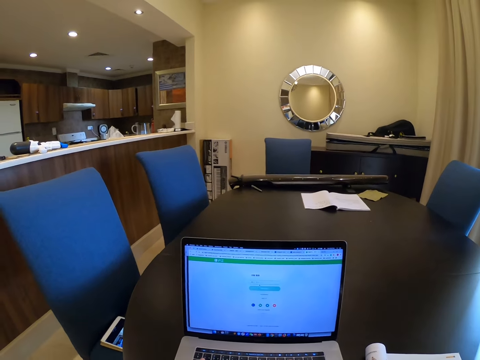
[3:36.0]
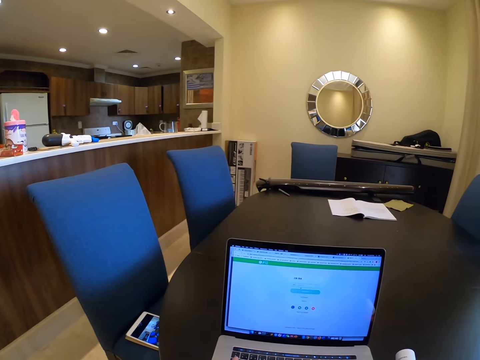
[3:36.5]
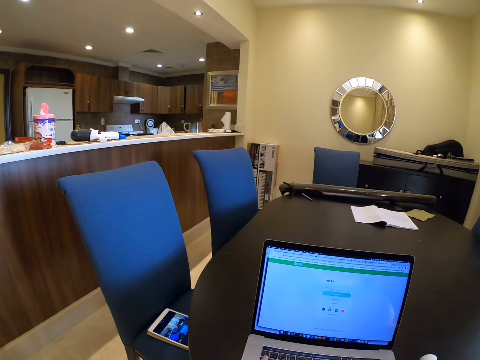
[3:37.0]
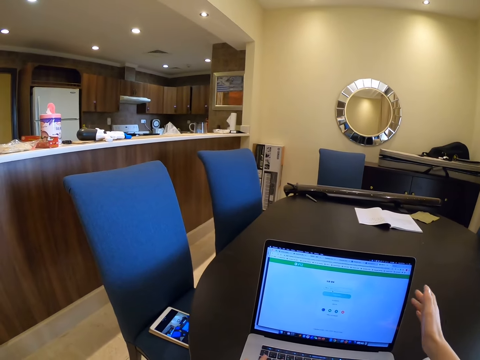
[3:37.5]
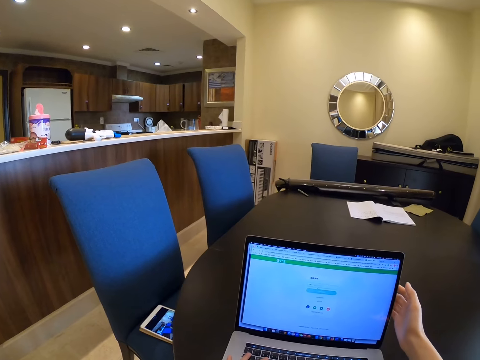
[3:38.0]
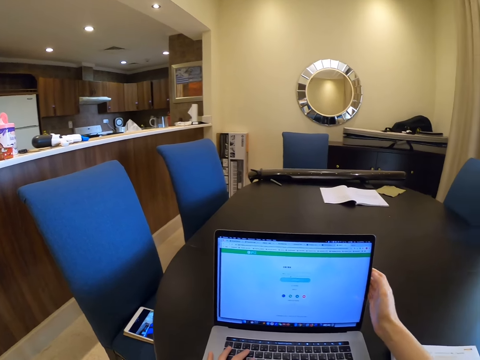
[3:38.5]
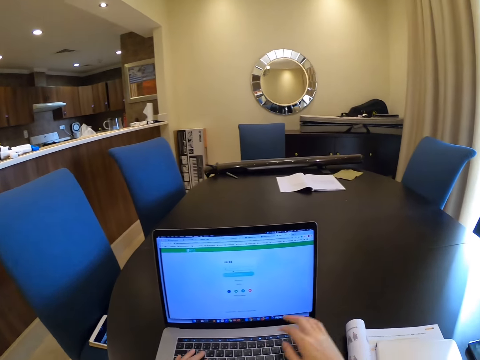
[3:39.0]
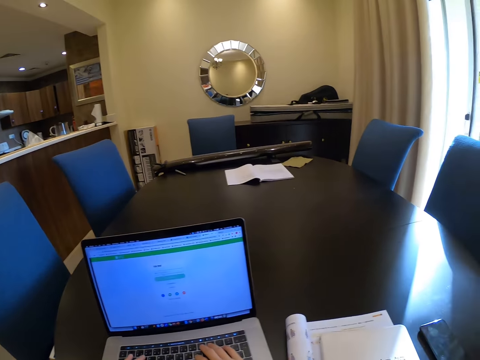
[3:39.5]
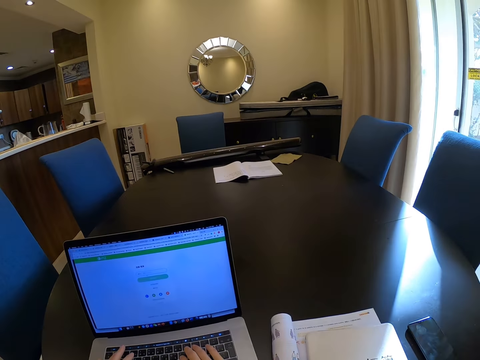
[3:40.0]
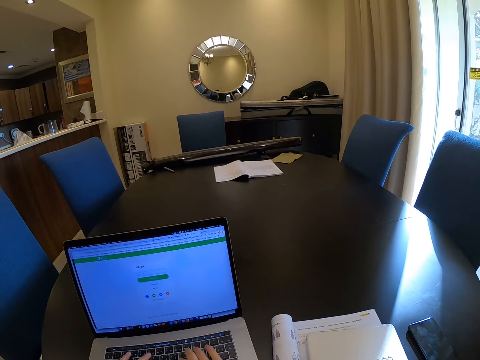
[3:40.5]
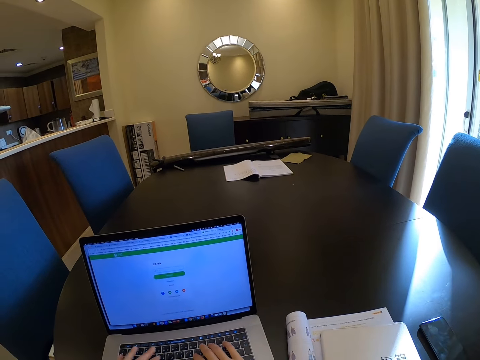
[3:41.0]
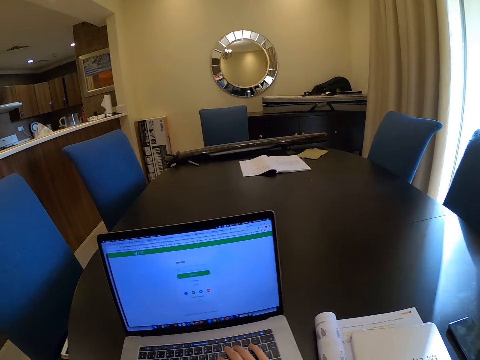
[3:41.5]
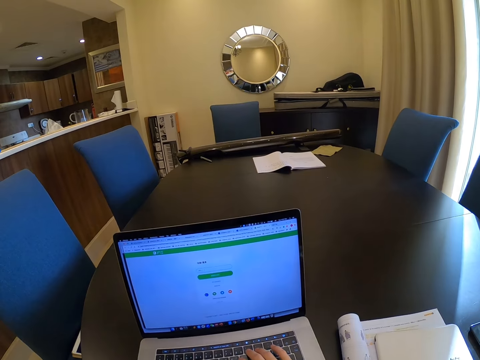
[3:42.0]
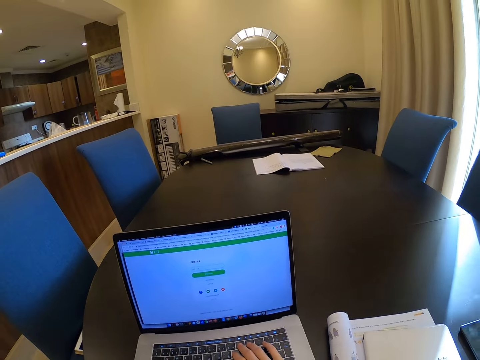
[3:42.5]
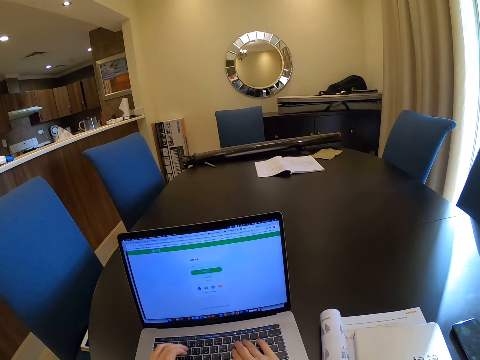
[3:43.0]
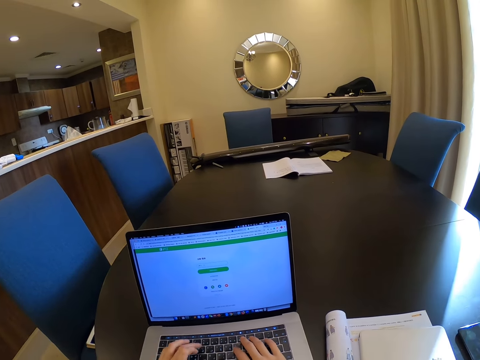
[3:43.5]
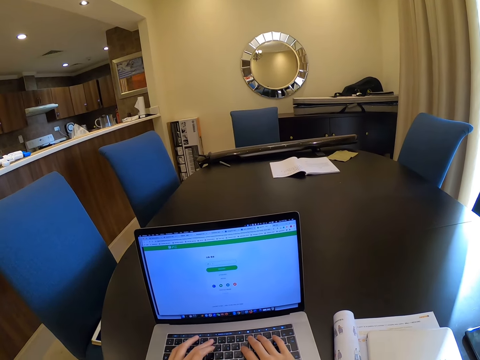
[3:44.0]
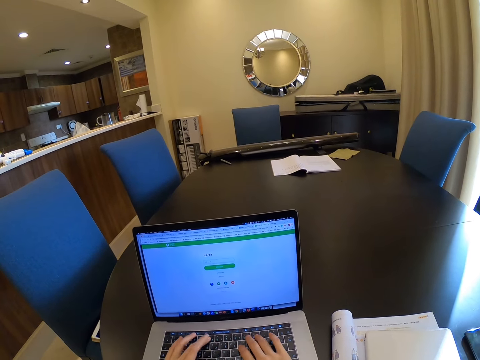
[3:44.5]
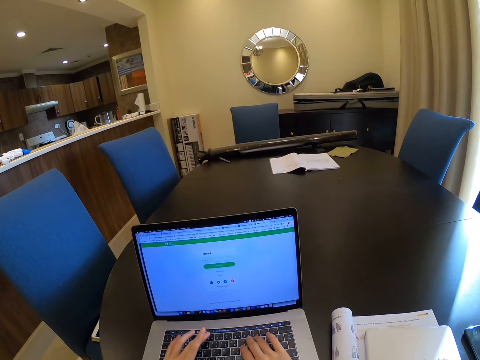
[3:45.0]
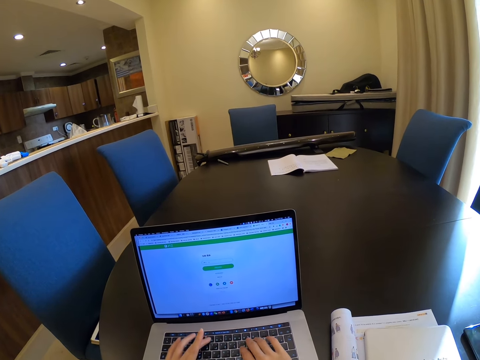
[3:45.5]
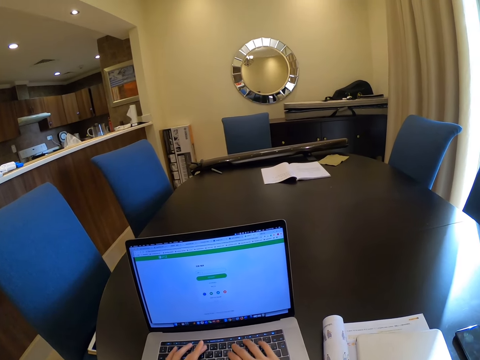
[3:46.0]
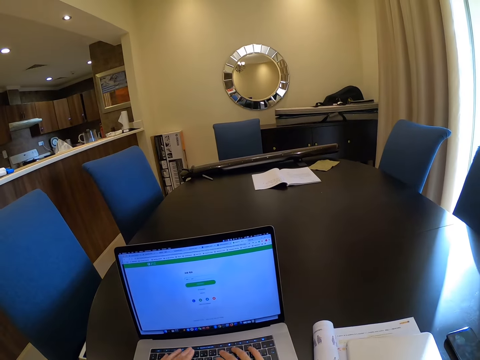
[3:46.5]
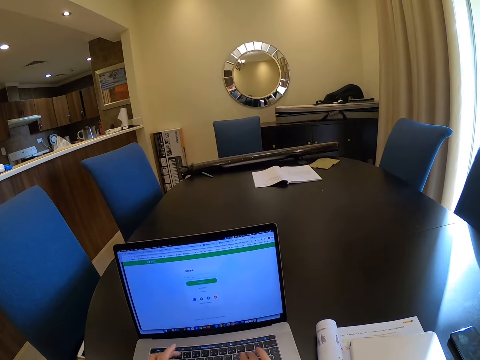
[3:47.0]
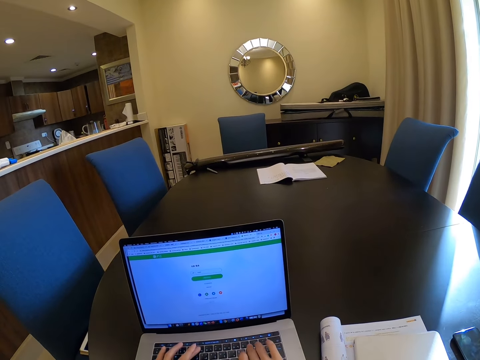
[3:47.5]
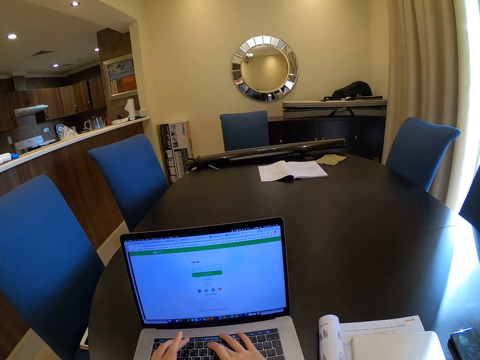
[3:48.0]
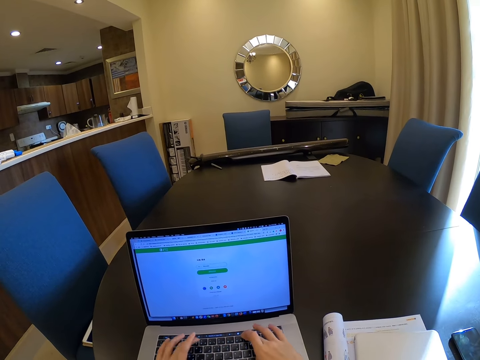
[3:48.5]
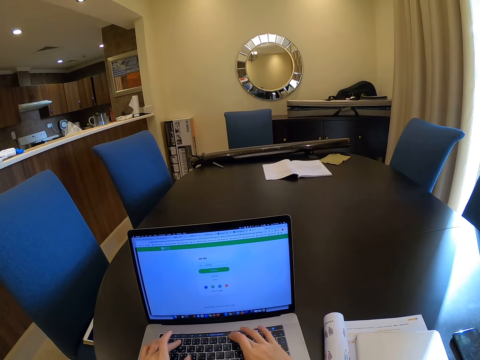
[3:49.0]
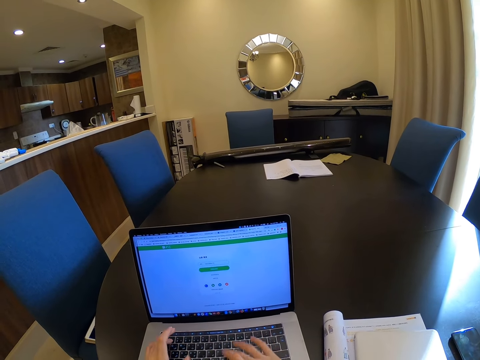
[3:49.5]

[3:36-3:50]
The camera wearer adjusts the laptop. They operate the laptop.

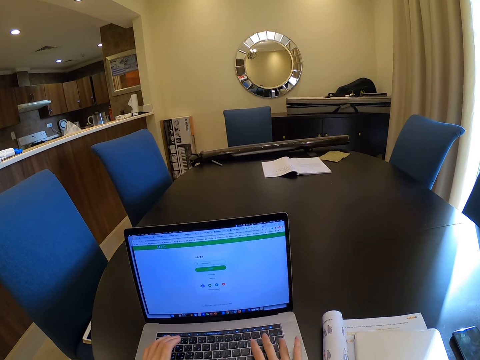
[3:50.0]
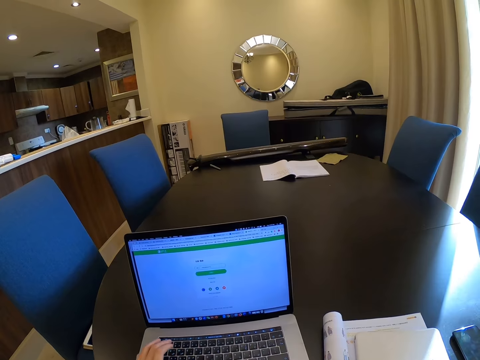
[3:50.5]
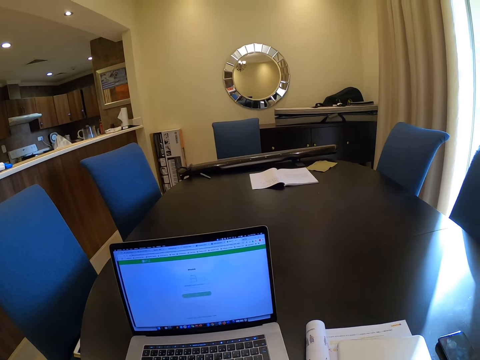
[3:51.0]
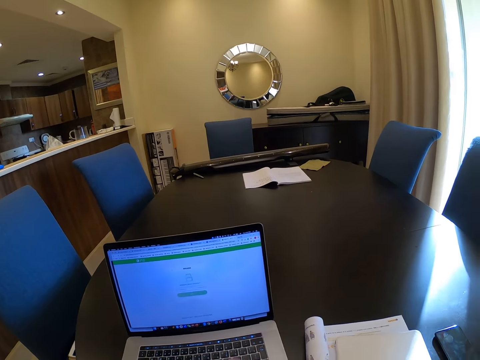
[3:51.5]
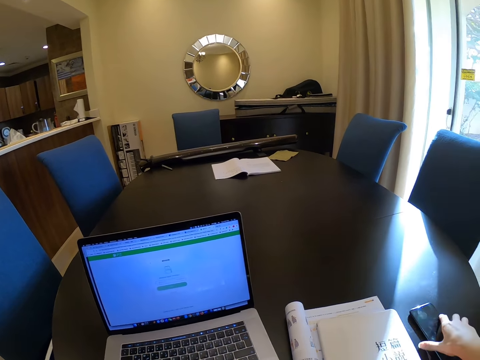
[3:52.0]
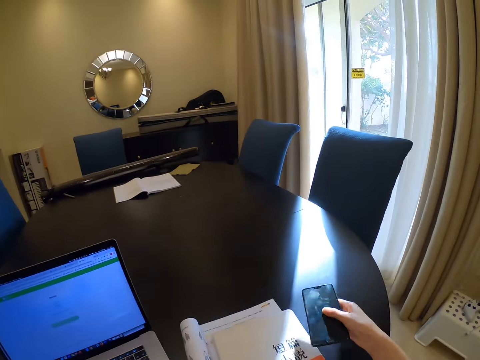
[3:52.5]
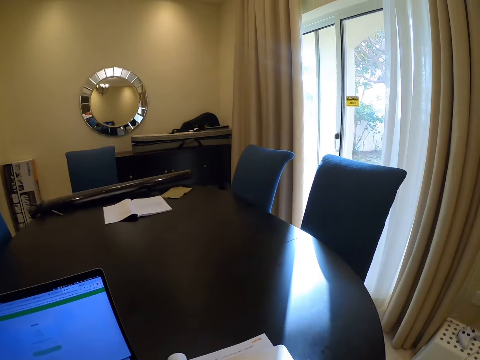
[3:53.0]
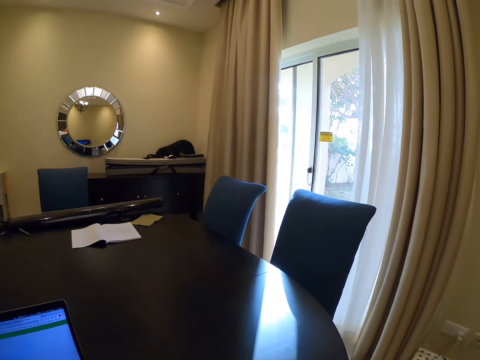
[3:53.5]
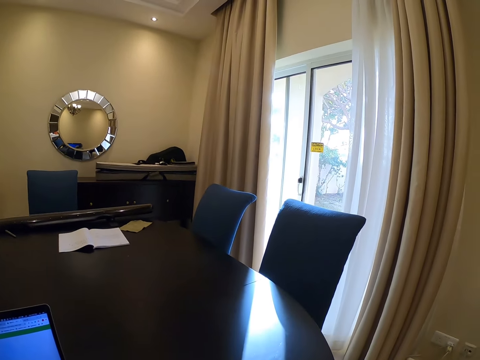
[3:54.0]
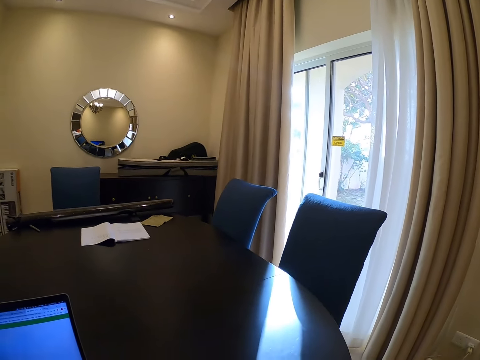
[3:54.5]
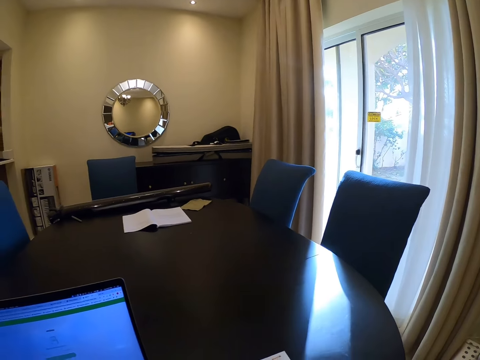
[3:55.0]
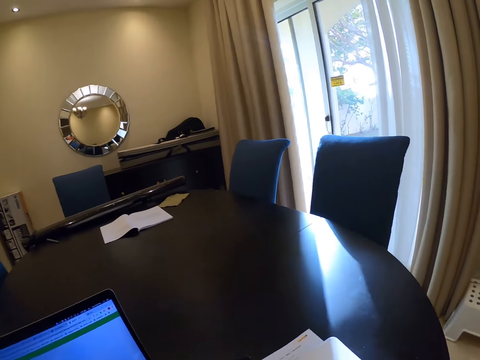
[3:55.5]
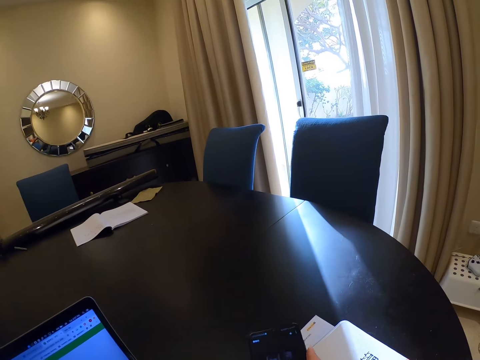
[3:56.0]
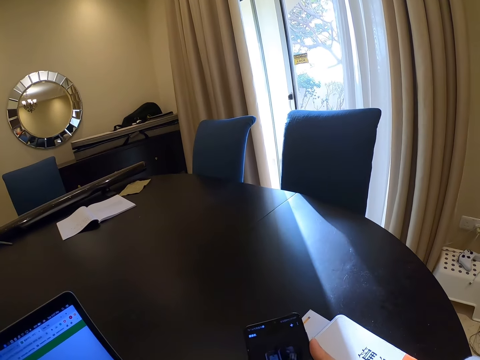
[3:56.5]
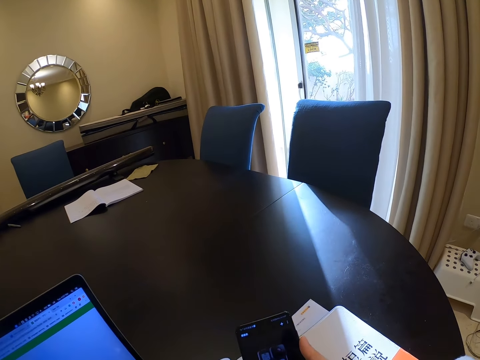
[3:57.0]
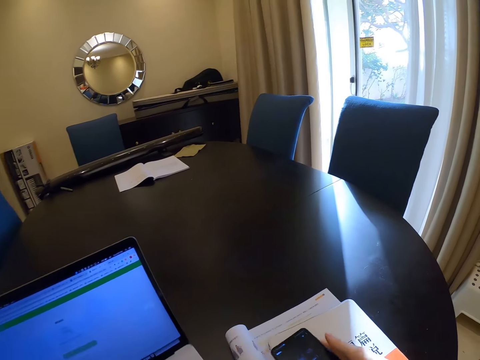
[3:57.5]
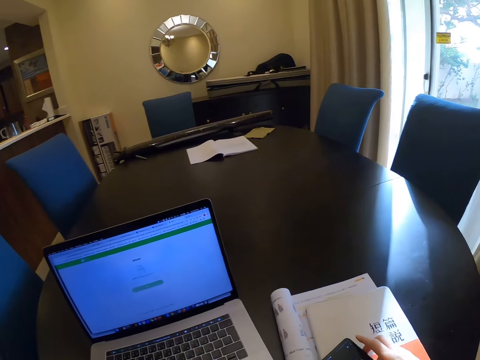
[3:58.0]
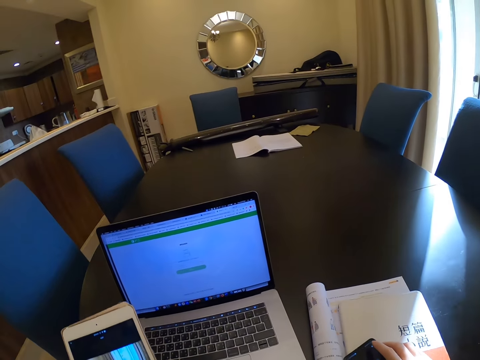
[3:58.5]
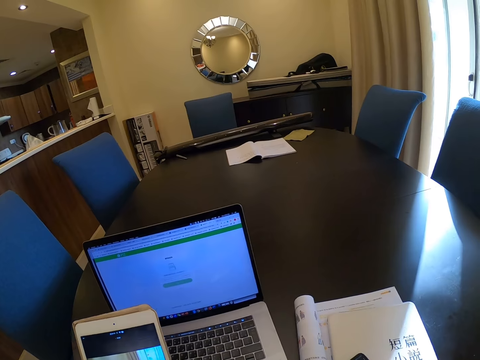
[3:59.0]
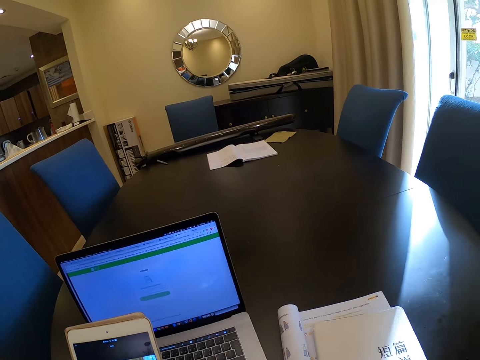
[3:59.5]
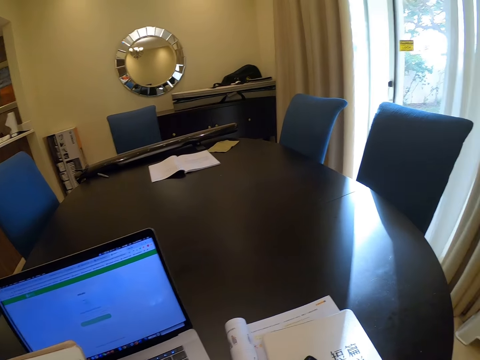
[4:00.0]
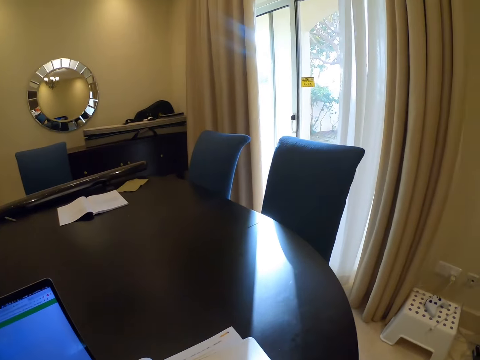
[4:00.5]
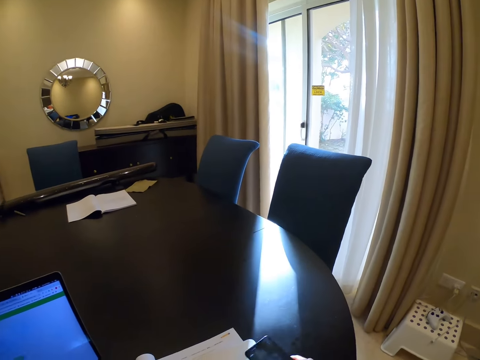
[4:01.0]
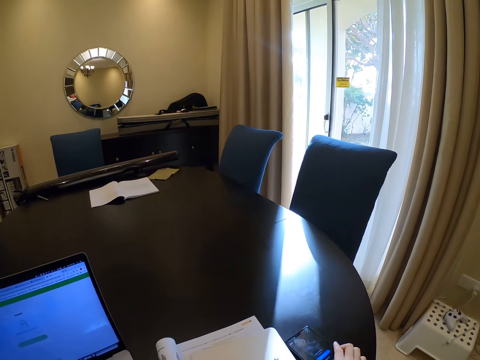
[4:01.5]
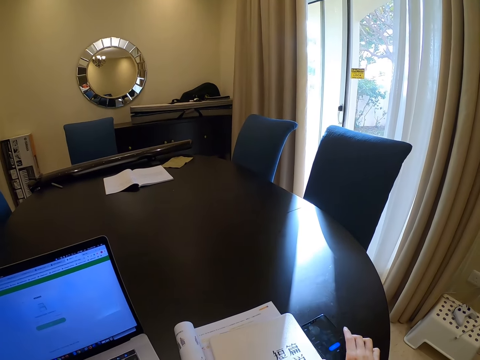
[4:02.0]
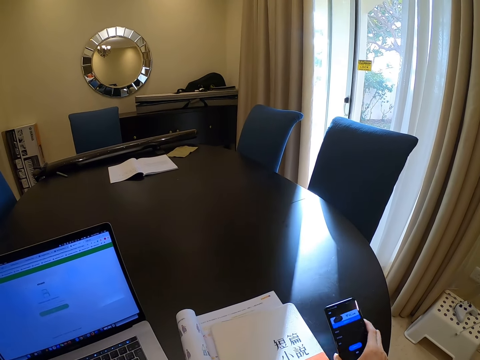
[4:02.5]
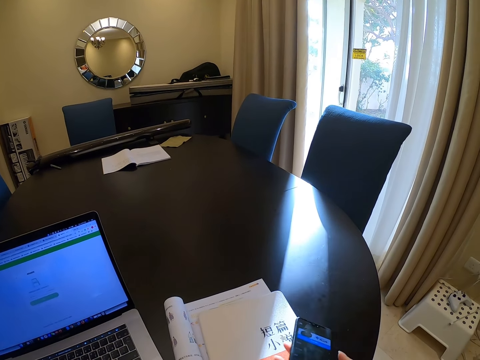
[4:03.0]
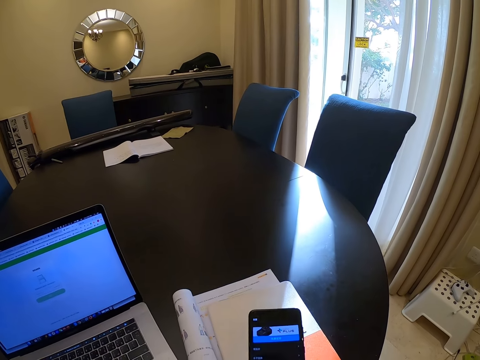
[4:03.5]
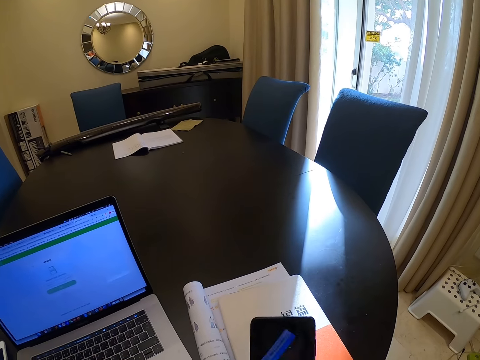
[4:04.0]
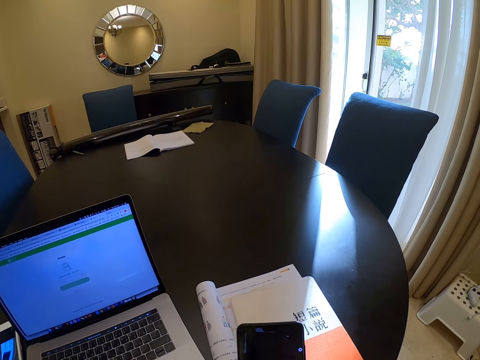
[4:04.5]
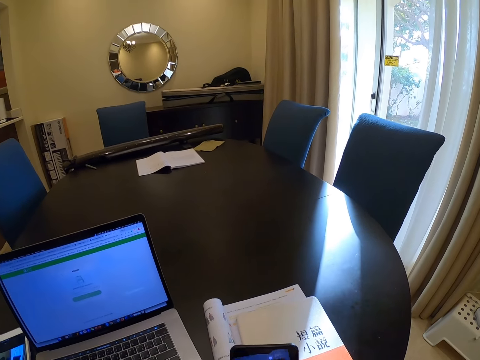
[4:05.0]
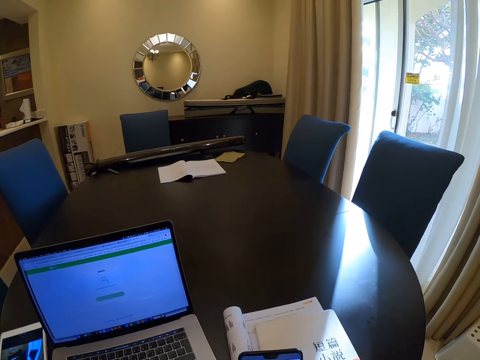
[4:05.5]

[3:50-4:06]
The camera wearer picks up her phone from the table. She looks around the house. She operates the phone in the hand. She holds the phone on the textbook. She picks up another phone from the chair. She operates the phone in the hand. She looks around the house. She holds the phone on the table. She drops the phone on the table. She picks up her phone from the table. She operates the phone in the hand. She puts the other phone on the chair.
